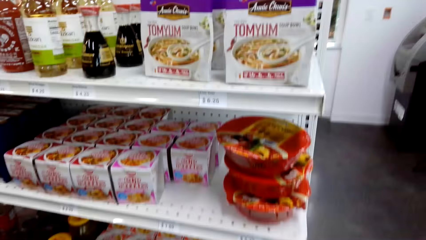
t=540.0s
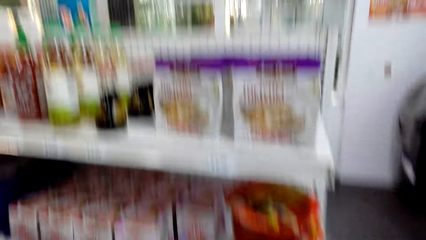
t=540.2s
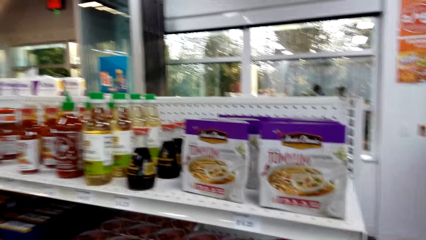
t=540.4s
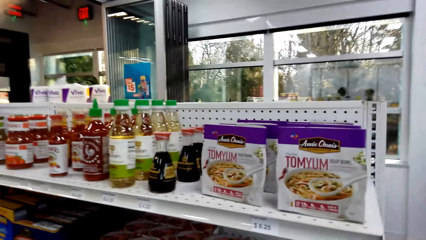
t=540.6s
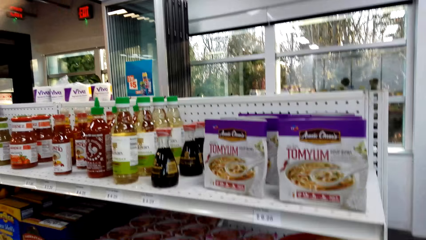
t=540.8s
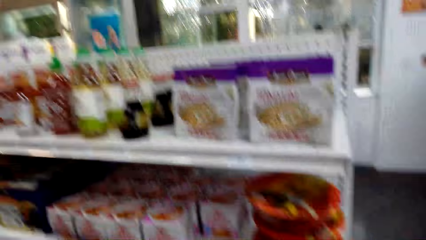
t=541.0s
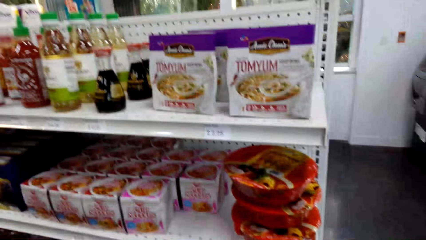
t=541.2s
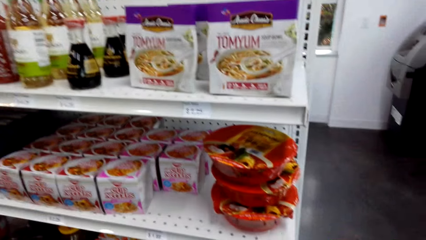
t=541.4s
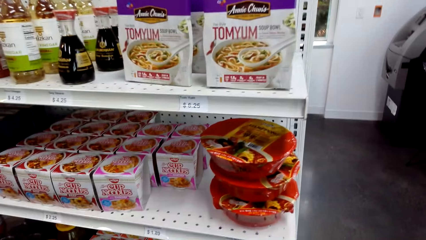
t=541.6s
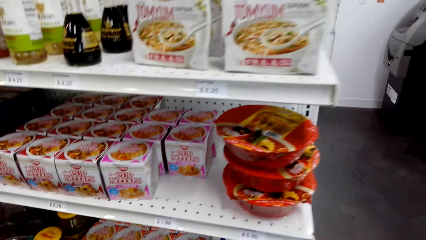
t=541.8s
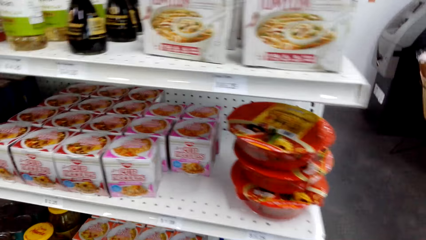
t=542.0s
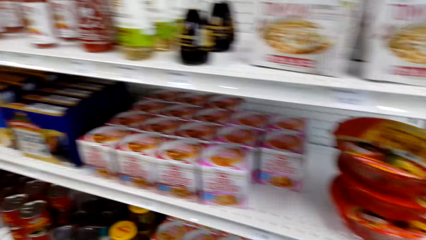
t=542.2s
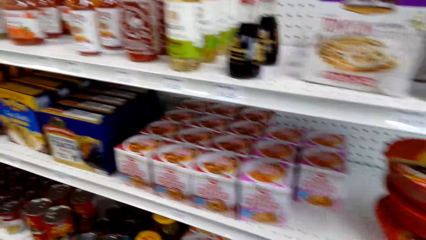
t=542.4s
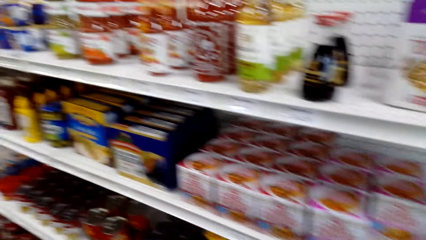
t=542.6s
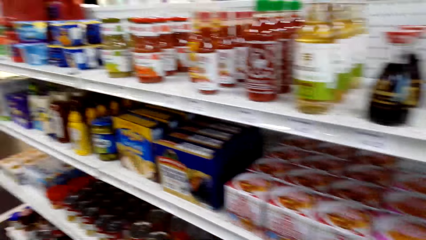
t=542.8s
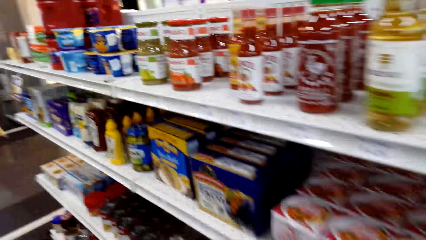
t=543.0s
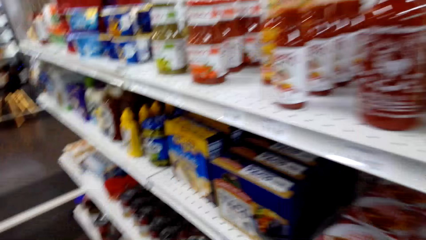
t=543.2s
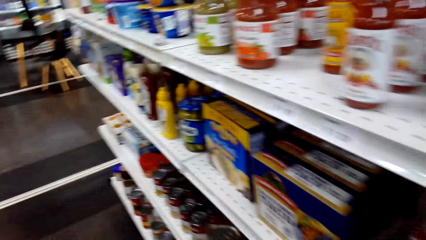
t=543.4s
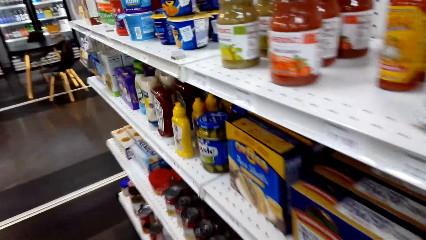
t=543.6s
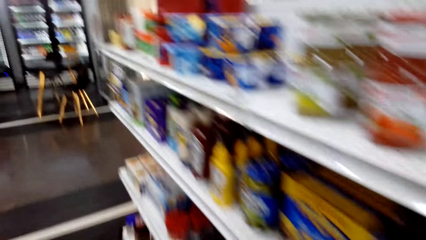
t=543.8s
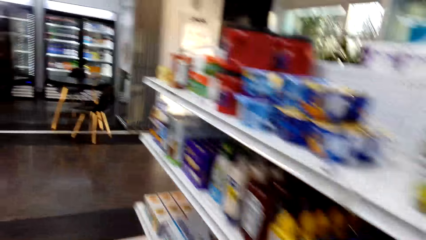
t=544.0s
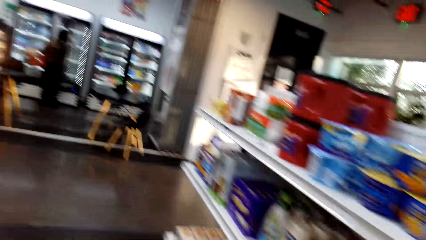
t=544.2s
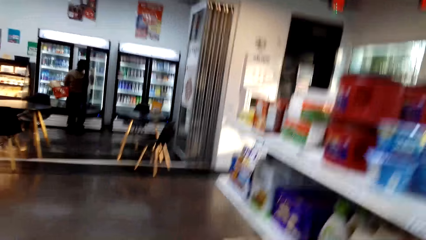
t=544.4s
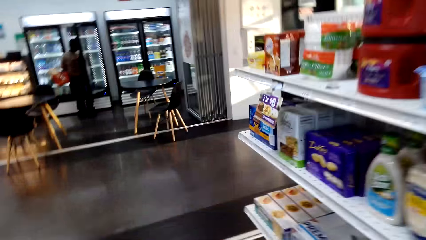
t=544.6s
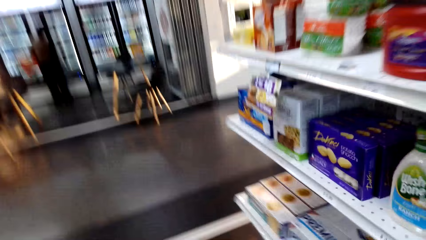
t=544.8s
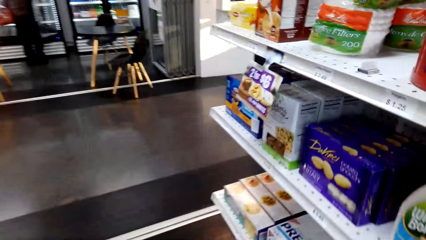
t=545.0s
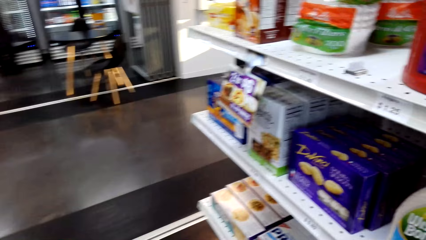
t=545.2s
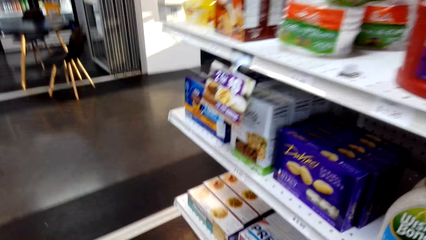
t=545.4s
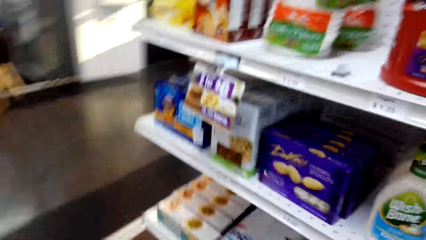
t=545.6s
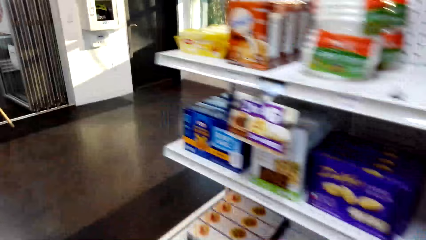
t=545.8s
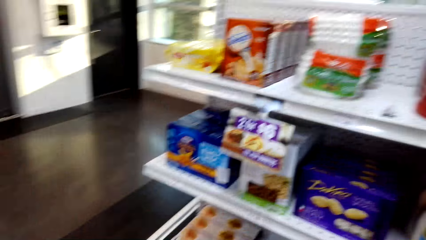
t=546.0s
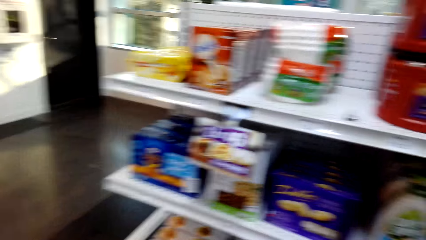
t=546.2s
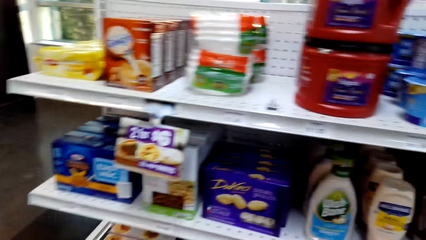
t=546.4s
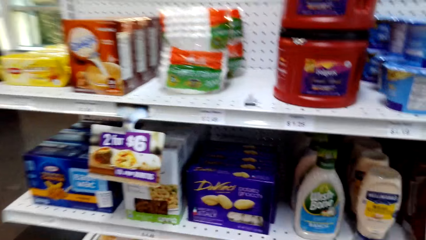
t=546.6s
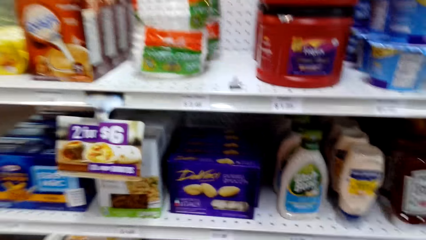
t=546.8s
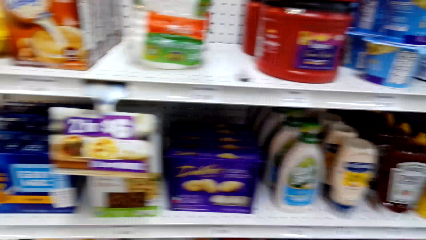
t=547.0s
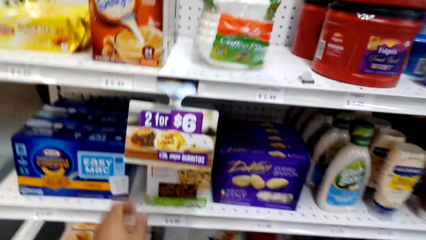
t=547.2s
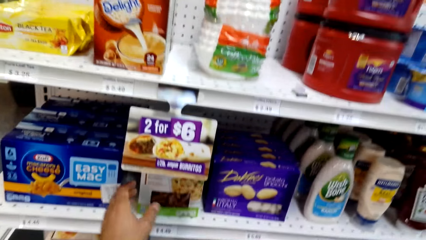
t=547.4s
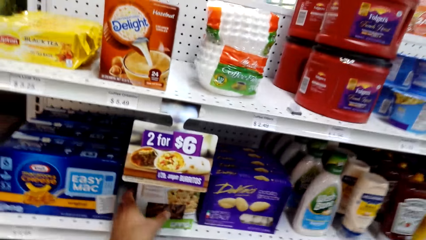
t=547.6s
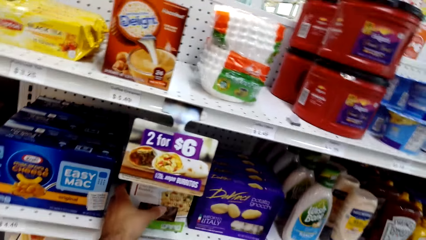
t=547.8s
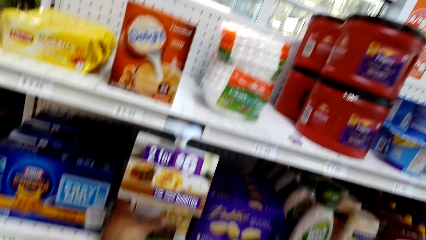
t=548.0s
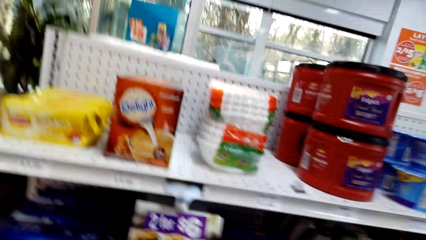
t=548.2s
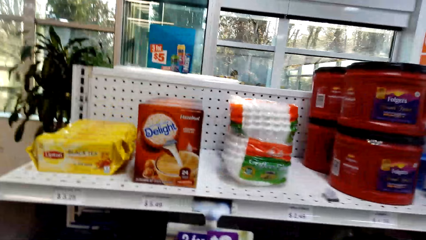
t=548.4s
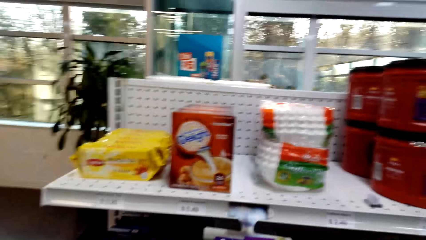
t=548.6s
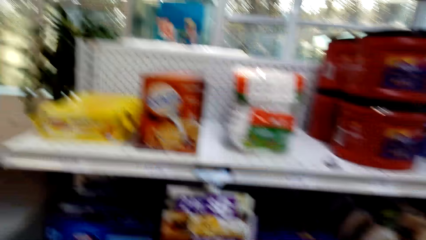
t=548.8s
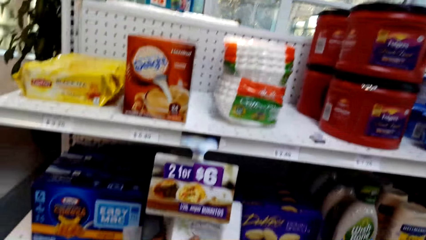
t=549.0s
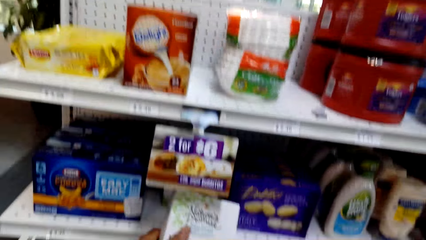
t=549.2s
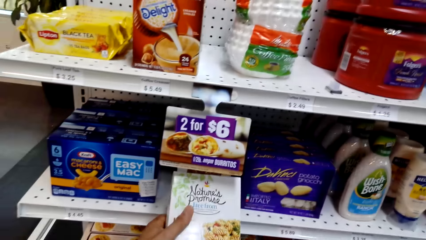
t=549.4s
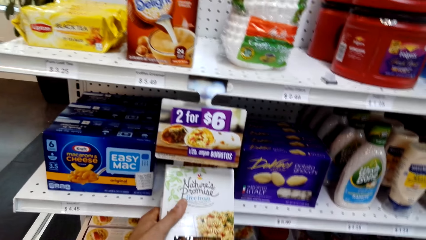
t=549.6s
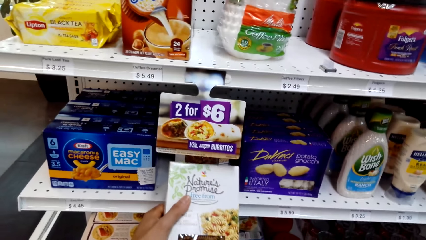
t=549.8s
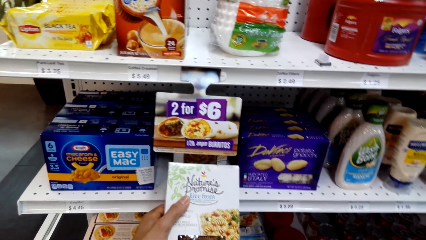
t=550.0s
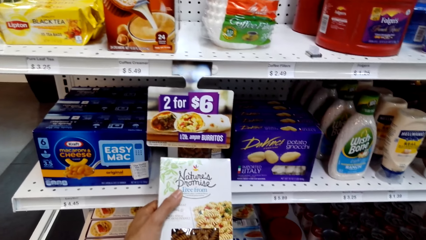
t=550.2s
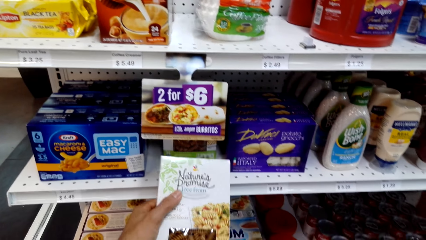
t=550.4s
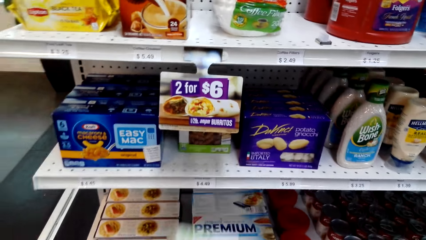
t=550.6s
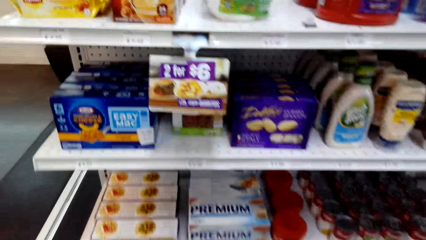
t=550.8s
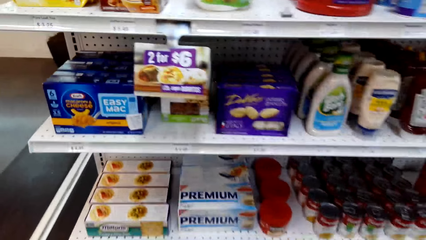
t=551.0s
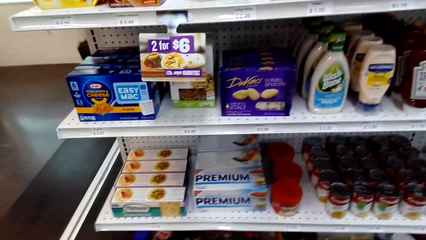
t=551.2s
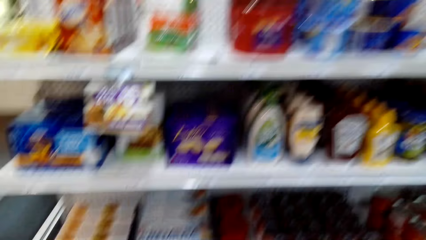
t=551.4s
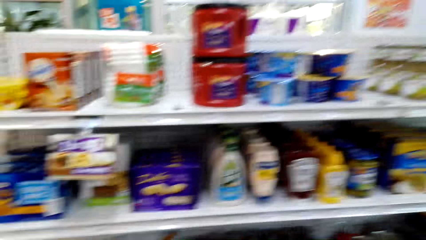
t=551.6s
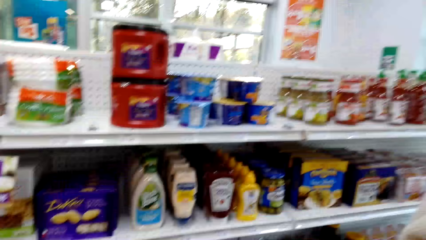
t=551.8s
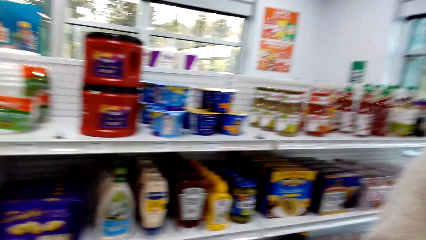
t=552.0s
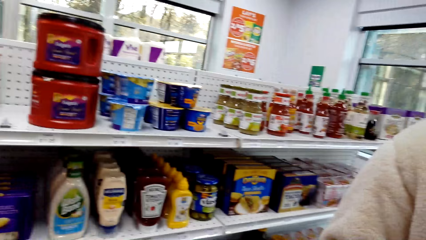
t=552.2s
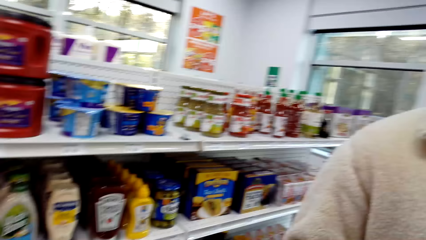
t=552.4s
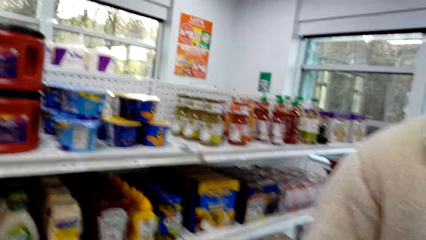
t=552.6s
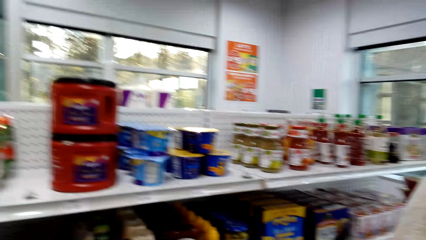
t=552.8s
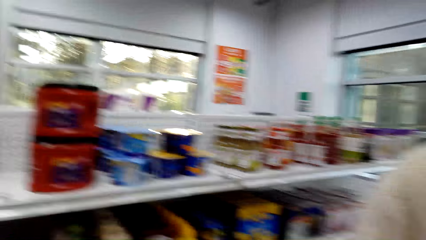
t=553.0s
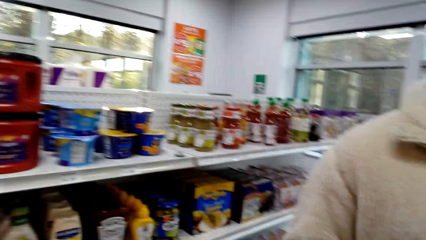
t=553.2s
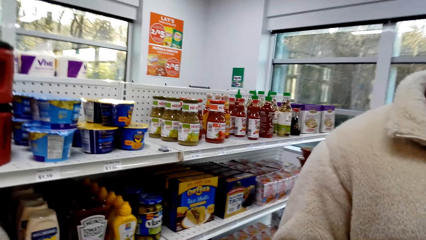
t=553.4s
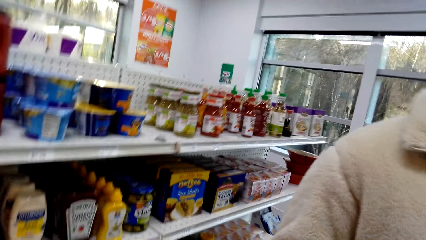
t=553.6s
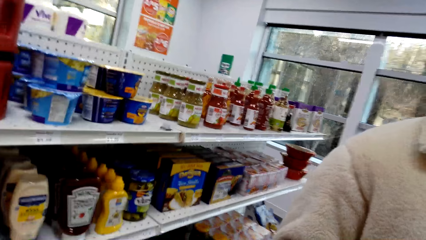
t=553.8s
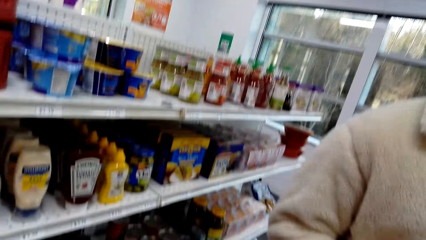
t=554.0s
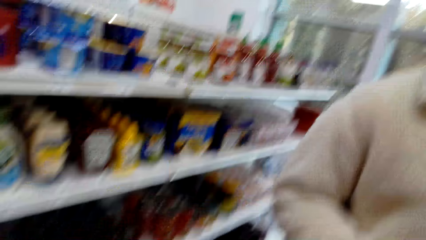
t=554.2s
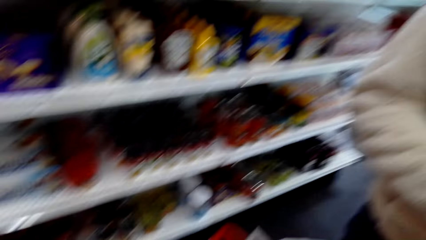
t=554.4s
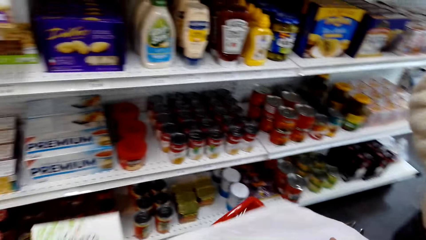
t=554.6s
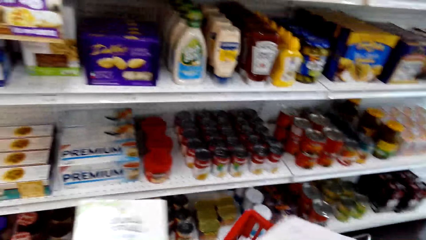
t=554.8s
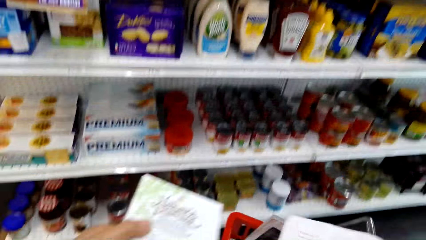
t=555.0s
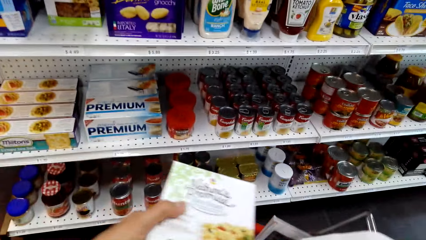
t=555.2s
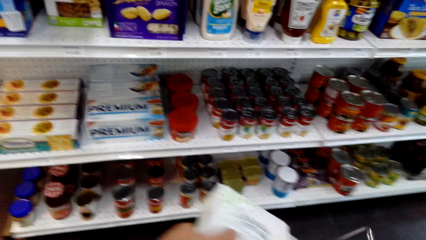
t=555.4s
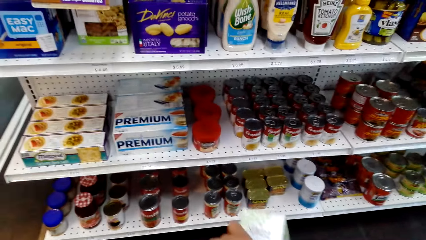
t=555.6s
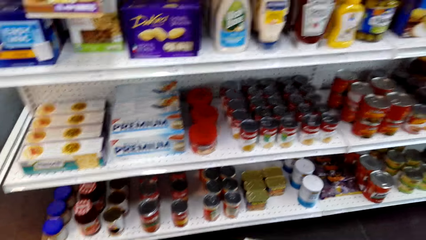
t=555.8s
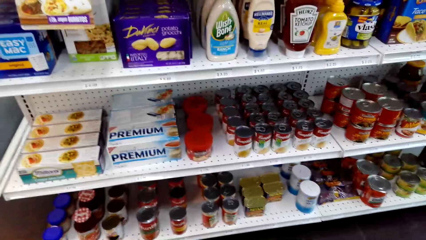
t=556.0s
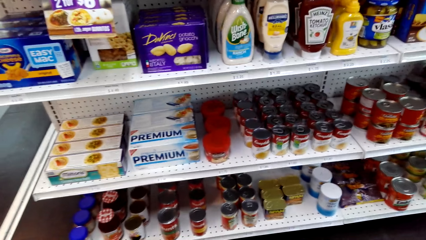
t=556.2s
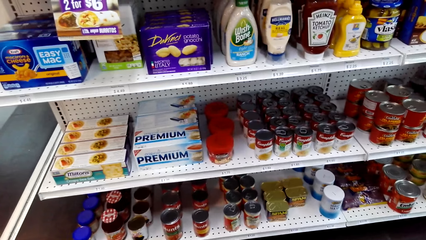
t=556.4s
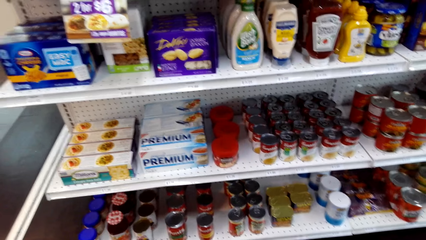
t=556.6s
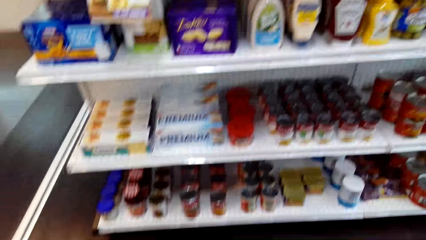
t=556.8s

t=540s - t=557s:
The camera wearer looks at the products on the shelf. They walk around the supermarket. They look at the products on the shelf. They pick the packet from the shelf. They look at the packet. They look around. They put the items in the basket.
